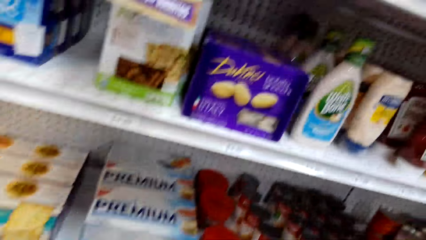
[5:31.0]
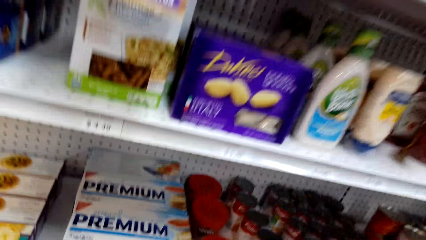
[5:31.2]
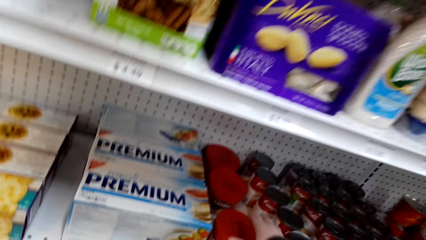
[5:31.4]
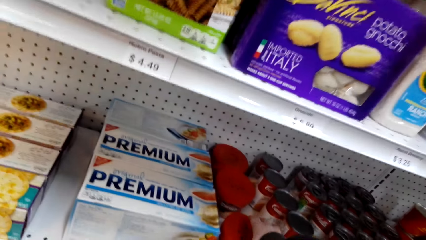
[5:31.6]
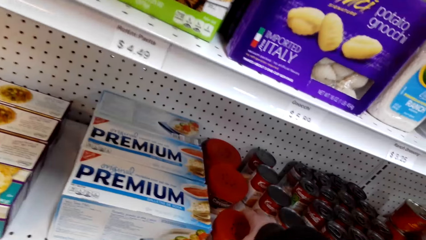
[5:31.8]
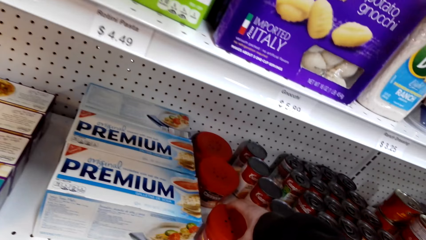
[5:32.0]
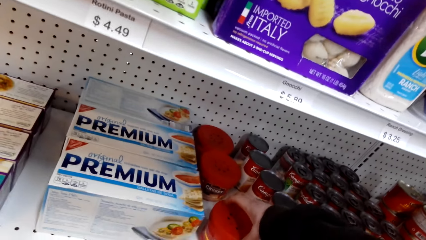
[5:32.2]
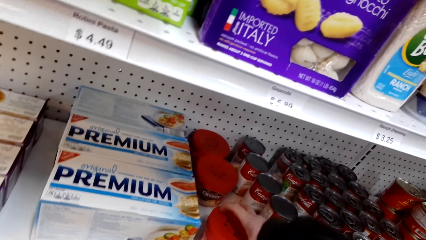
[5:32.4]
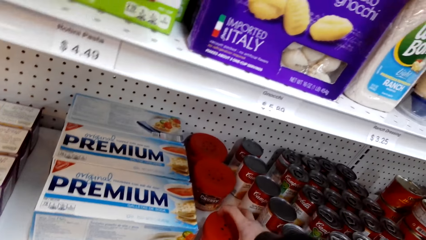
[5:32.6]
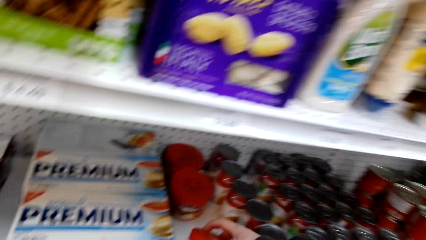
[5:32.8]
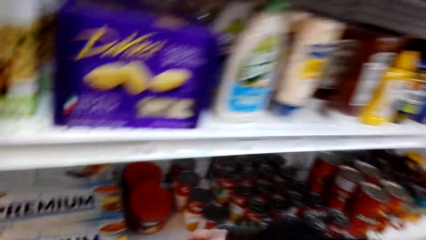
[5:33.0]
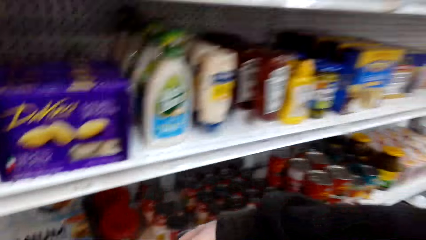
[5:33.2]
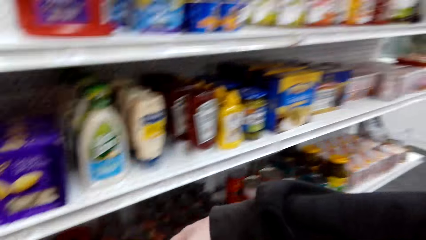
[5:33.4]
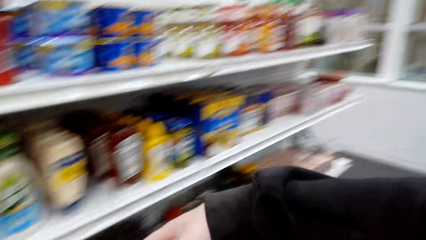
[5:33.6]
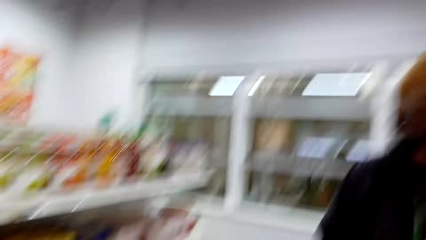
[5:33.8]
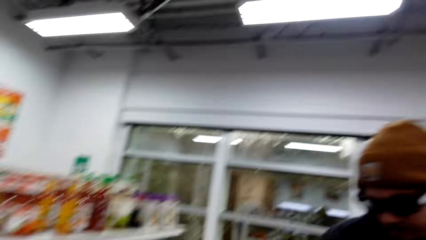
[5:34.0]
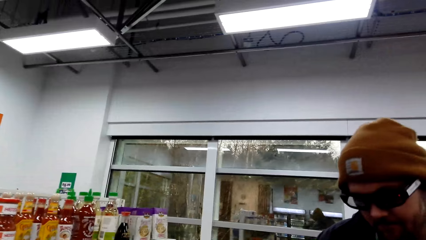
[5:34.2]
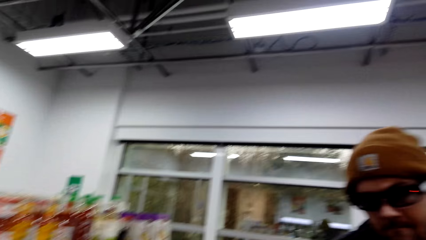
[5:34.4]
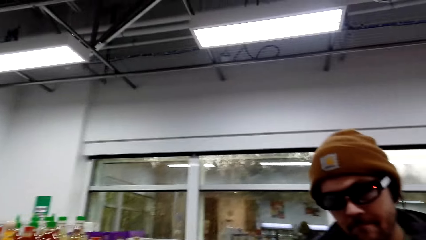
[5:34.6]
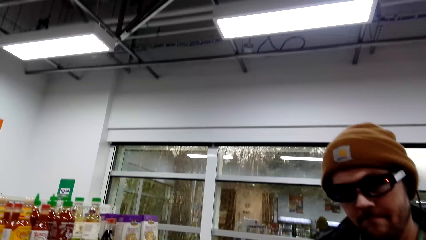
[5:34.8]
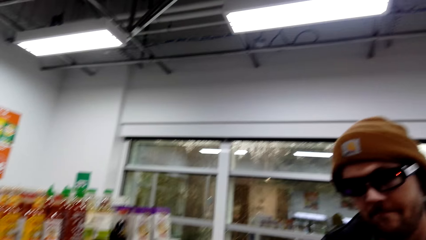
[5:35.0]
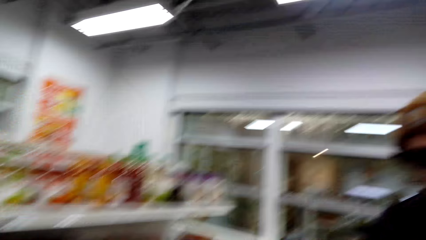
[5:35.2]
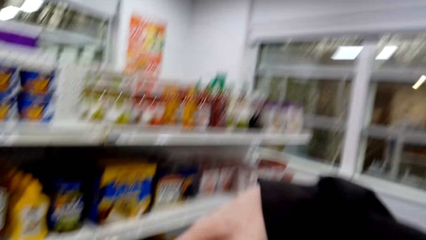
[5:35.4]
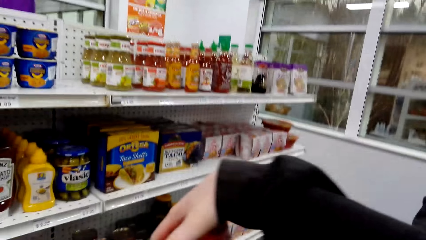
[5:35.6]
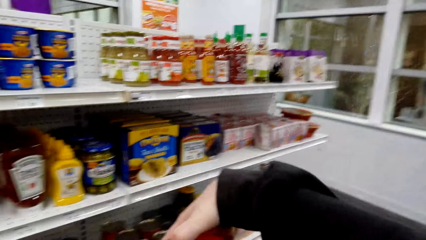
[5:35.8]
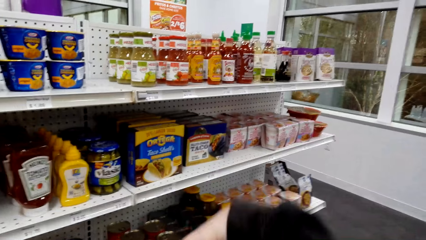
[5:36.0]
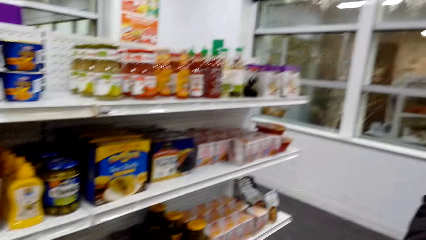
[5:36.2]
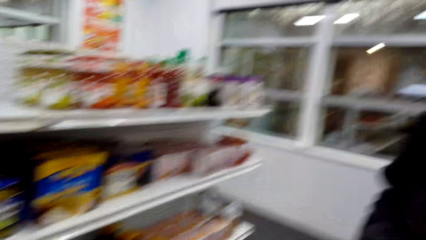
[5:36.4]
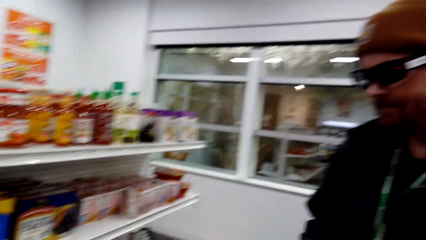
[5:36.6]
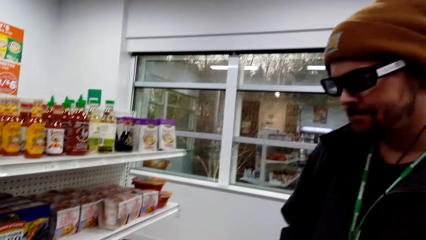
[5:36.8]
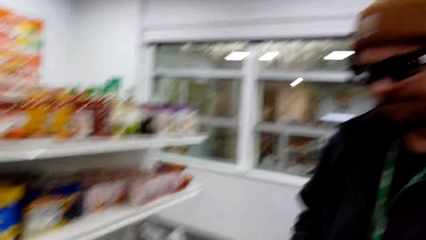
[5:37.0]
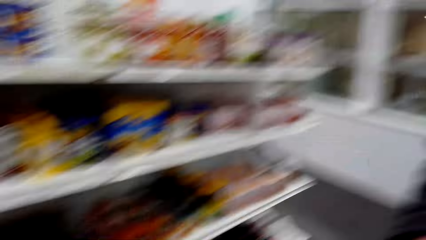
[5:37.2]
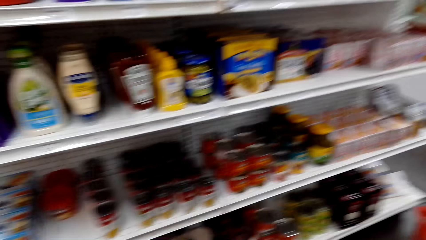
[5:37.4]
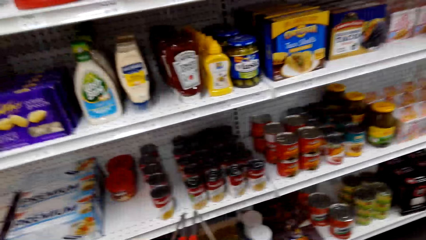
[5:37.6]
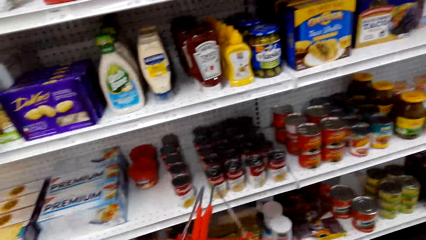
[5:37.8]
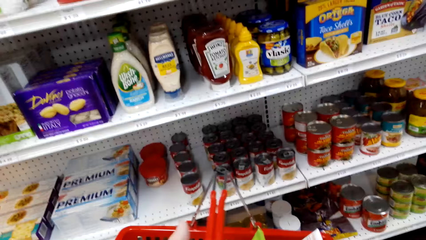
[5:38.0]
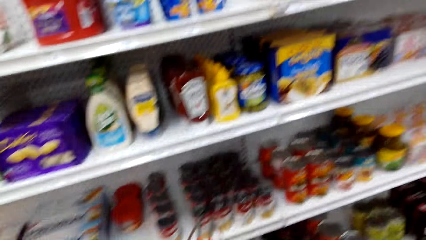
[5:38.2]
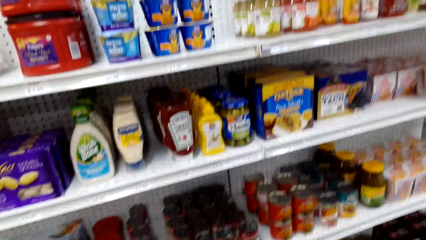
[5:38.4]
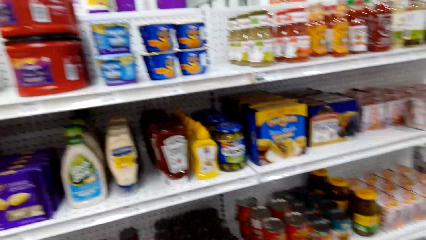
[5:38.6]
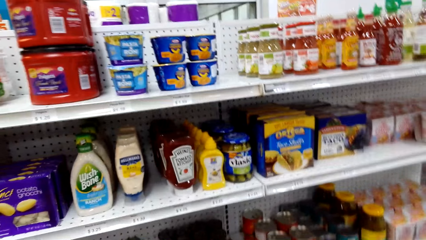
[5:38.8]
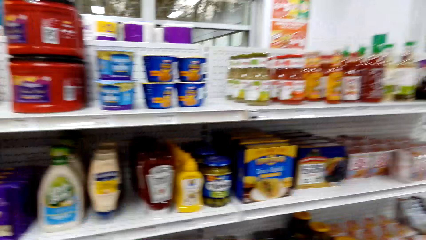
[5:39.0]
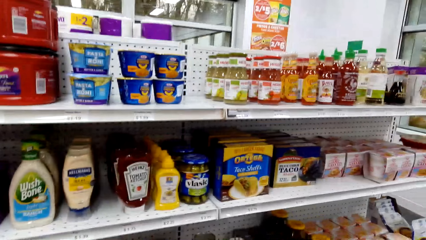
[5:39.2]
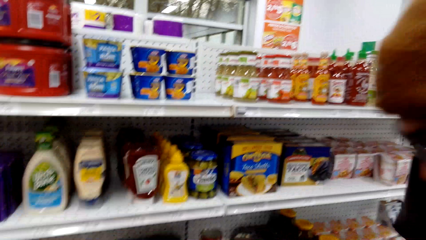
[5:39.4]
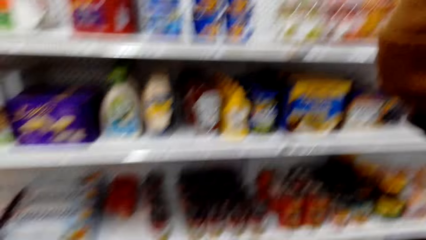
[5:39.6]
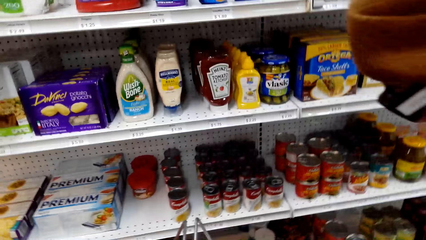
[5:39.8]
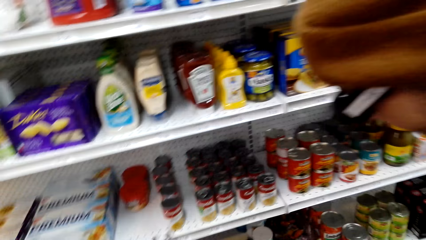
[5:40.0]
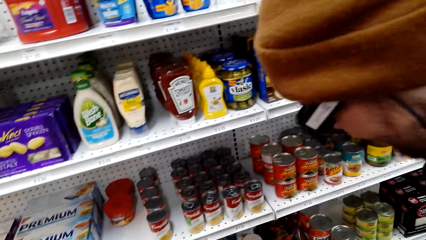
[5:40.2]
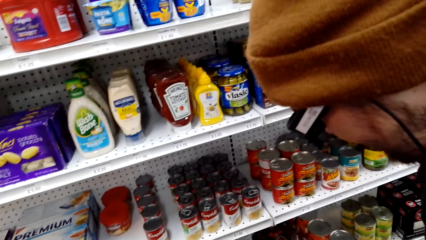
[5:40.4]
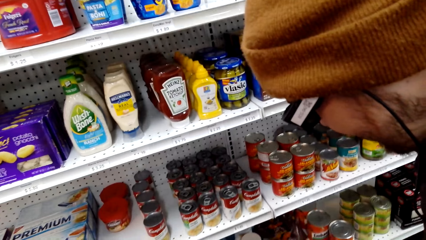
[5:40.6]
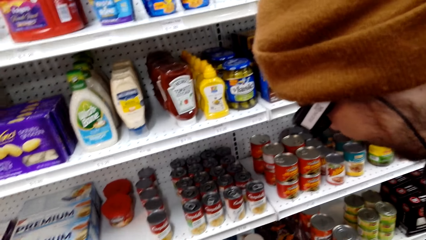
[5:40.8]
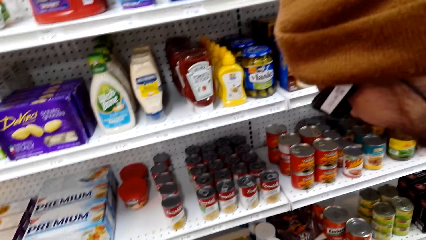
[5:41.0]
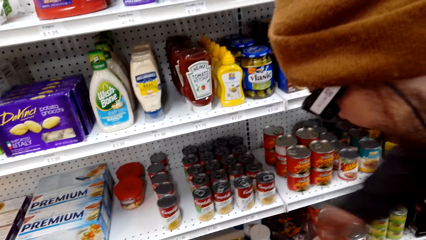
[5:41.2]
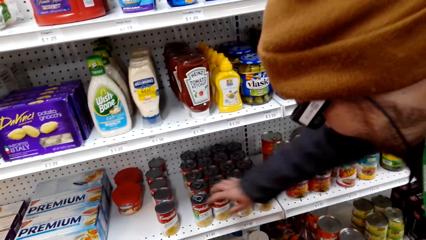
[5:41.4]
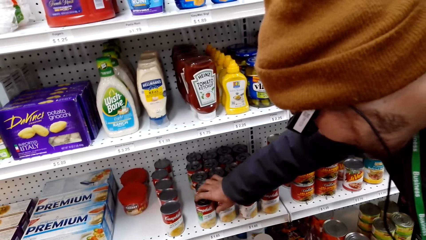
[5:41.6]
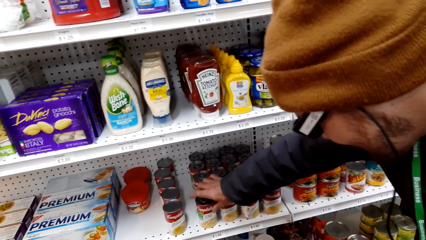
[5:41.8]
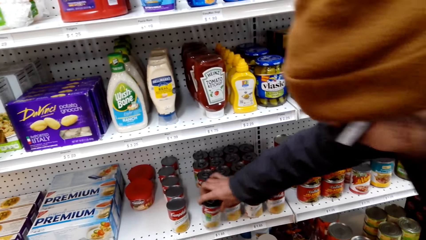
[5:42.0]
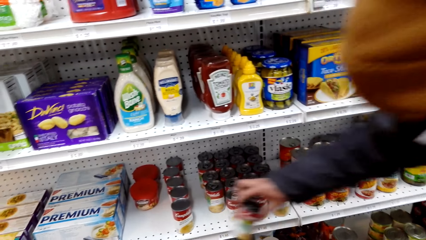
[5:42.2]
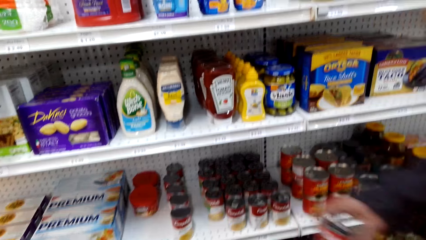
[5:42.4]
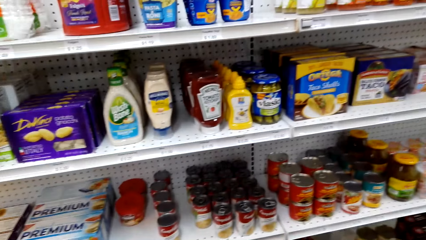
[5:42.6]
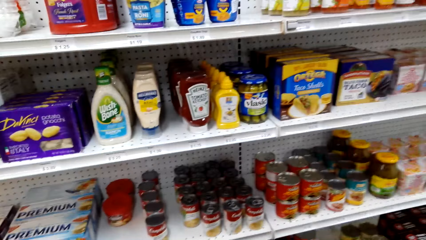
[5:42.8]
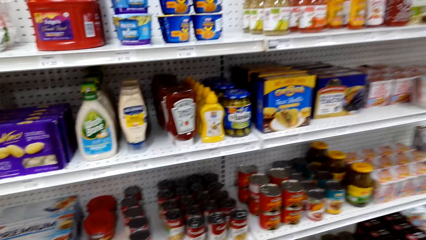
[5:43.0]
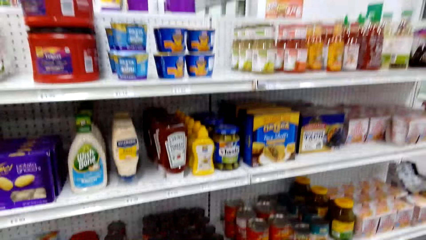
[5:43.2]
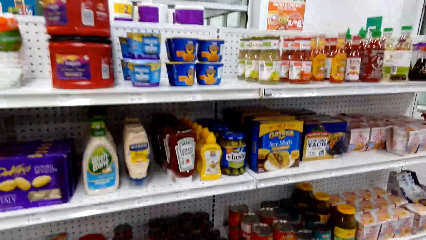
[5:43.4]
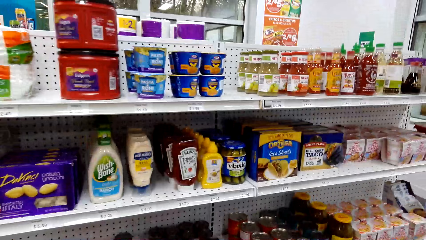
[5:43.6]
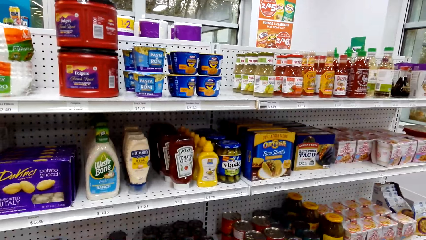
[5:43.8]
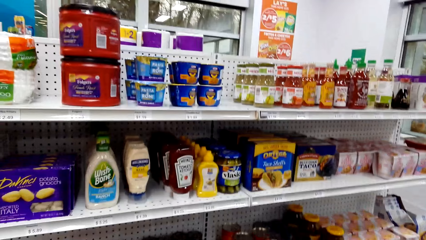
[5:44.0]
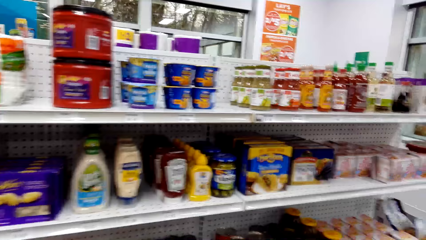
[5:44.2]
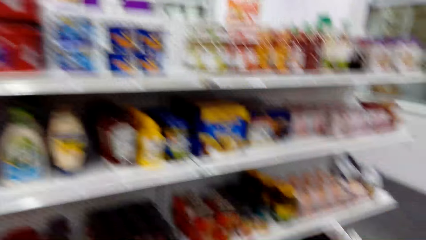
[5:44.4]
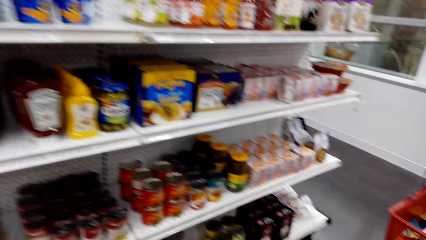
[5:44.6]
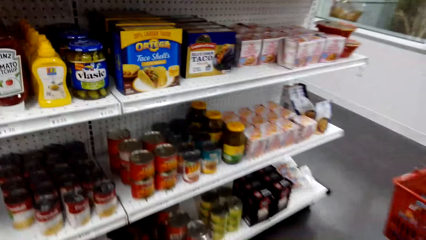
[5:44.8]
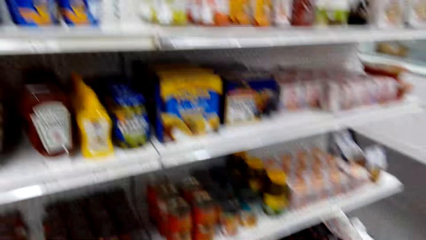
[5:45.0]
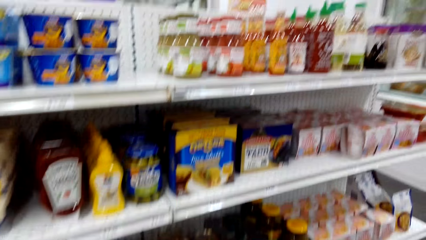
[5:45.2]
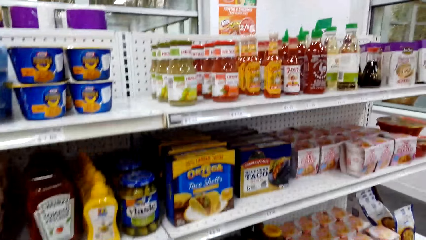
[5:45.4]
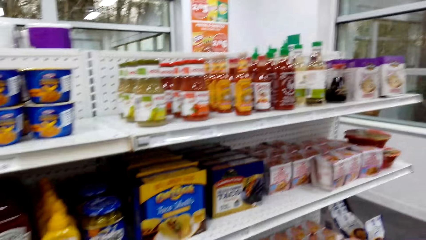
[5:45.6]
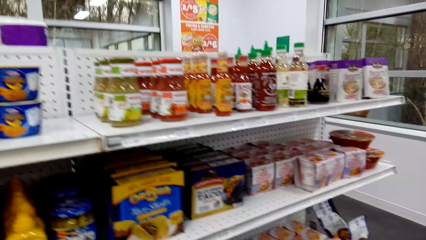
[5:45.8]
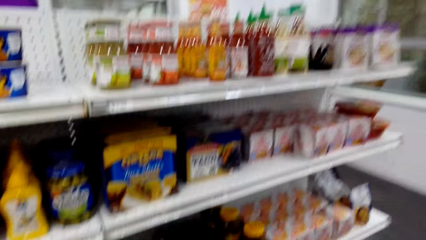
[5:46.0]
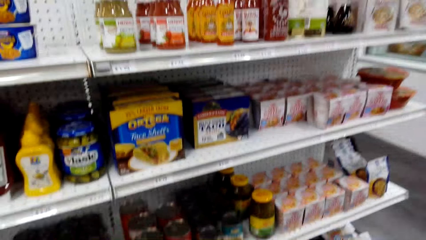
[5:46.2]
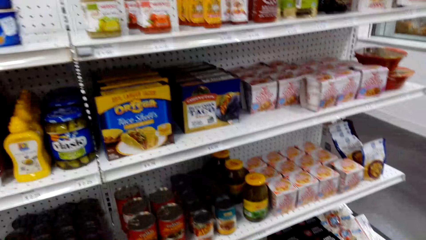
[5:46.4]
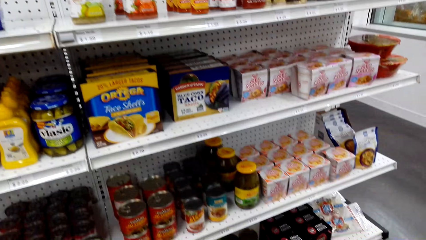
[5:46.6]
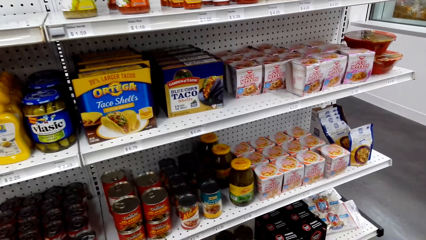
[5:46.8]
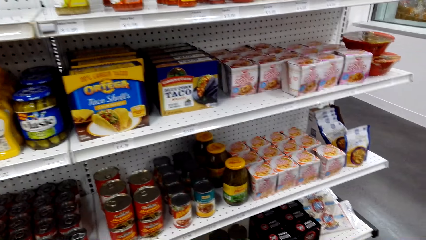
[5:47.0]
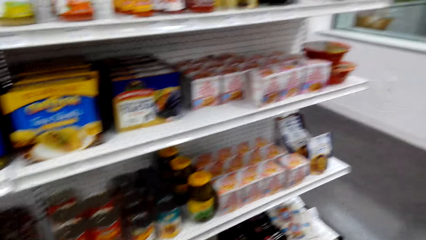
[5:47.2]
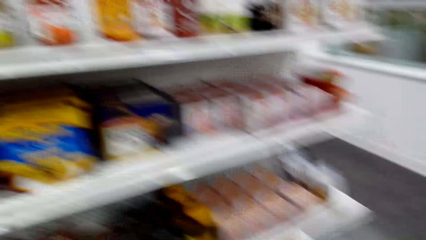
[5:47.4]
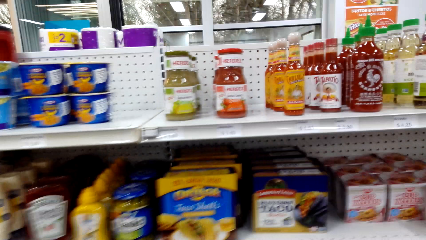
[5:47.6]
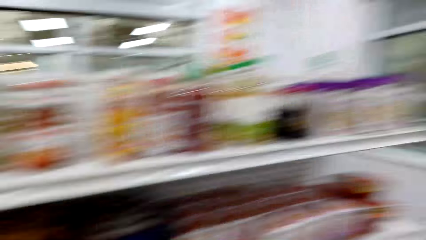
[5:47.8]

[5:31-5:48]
The camera wearer picks a tin of Chunky Spicy Chicken from the shelf. They dialogue with a man. The man picks a tin of something. The camera wearer looks around the store shelf.
